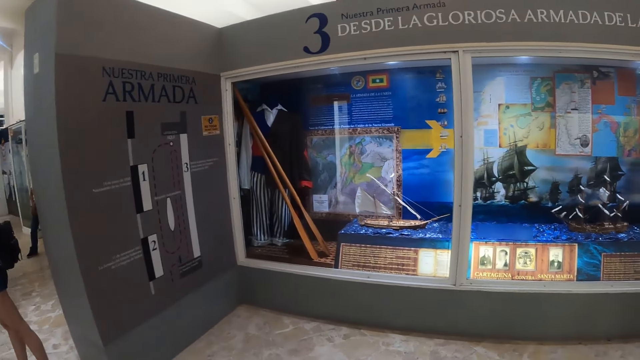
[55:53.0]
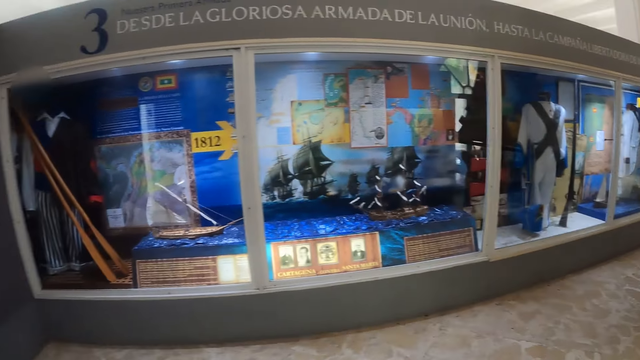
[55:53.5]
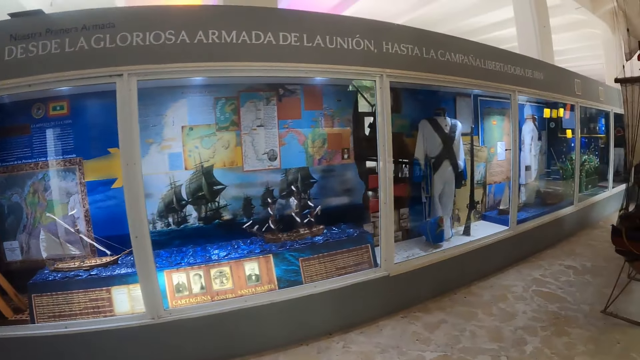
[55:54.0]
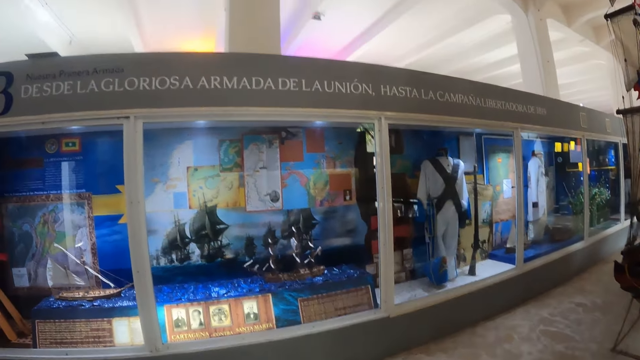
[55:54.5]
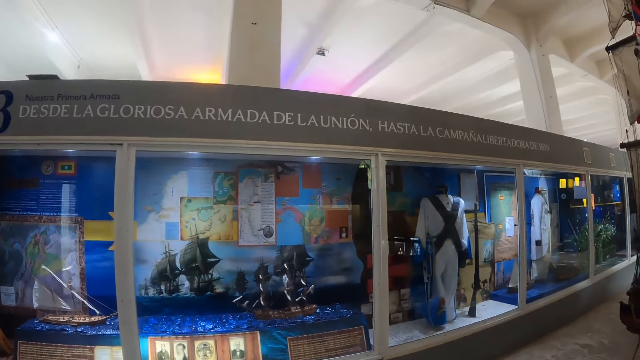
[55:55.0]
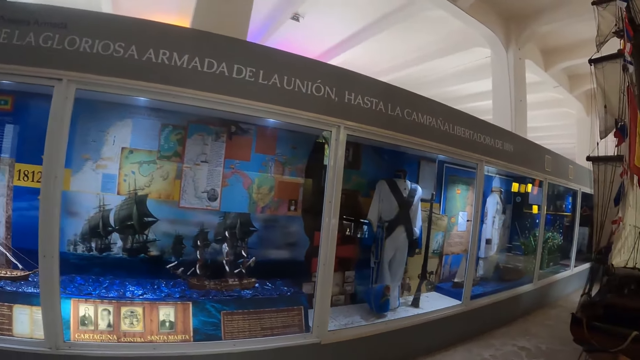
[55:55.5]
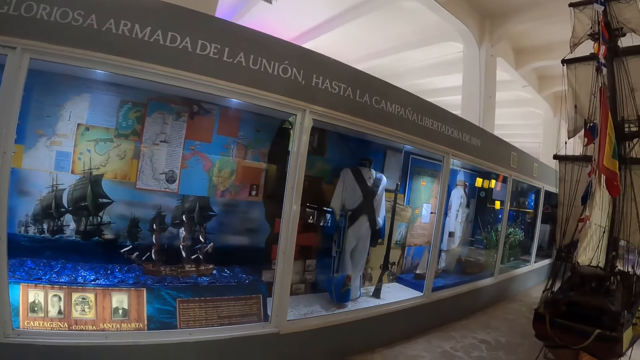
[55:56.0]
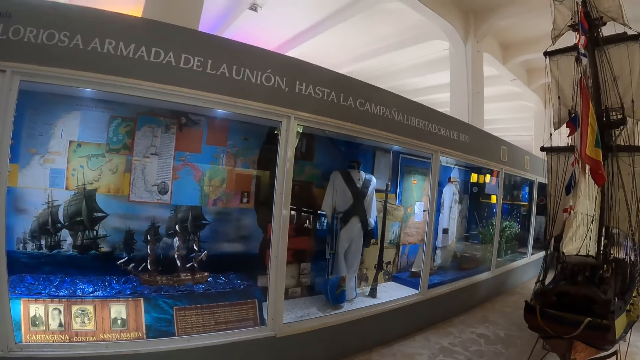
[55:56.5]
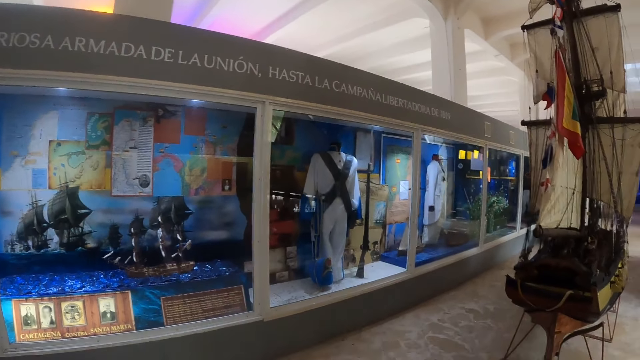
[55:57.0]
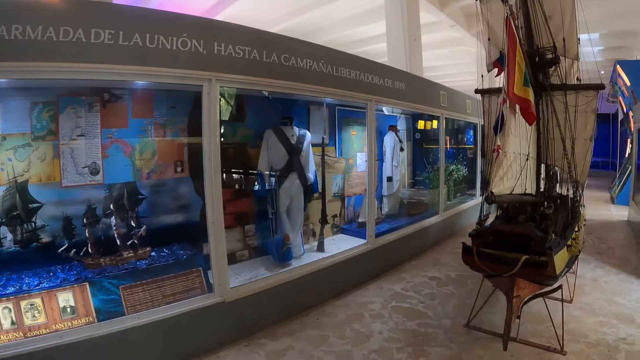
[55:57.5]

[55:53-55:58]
The camera wearer looks around the mall.

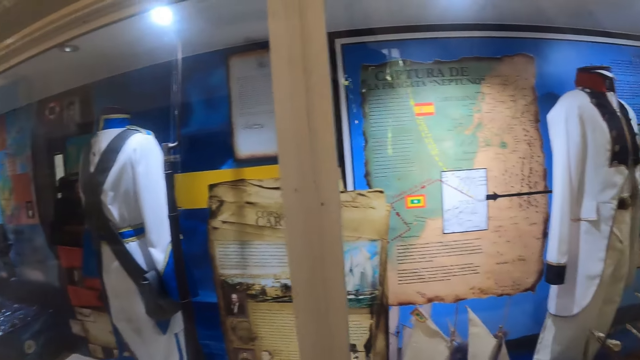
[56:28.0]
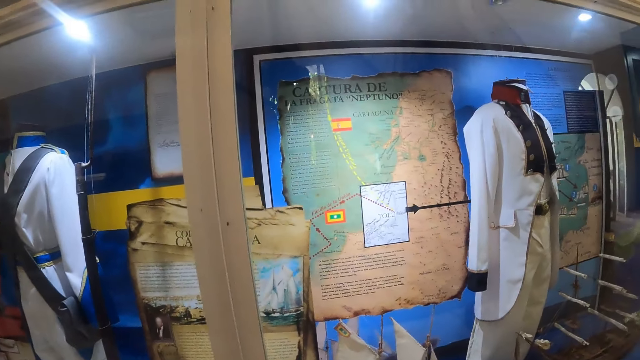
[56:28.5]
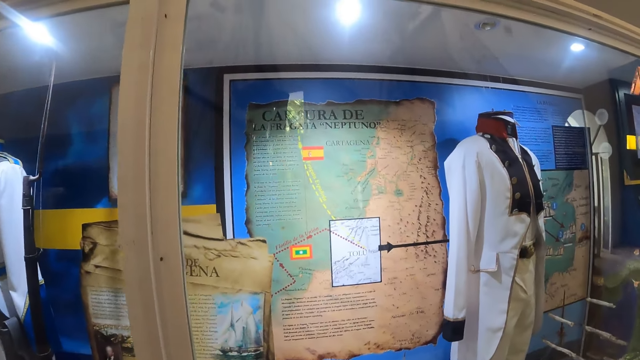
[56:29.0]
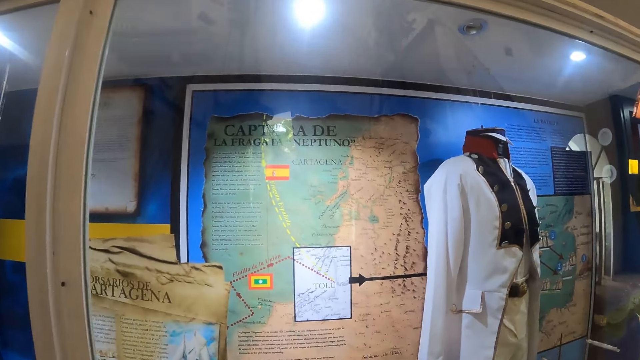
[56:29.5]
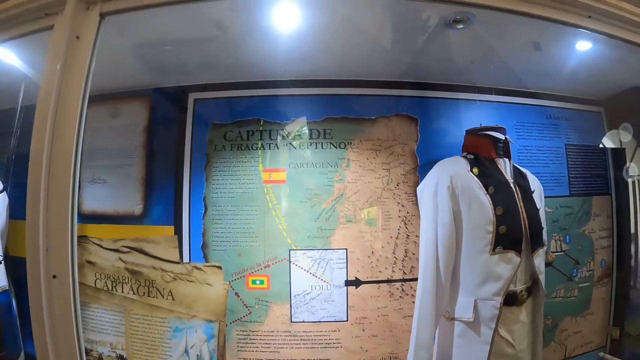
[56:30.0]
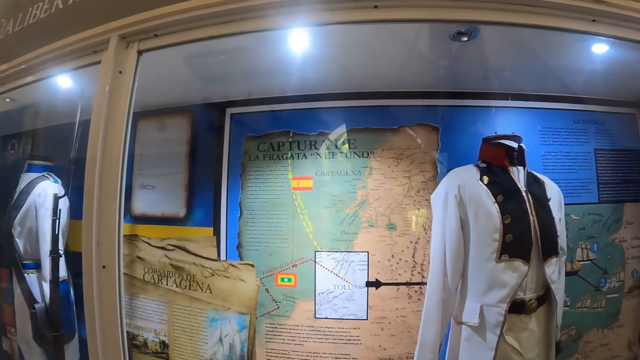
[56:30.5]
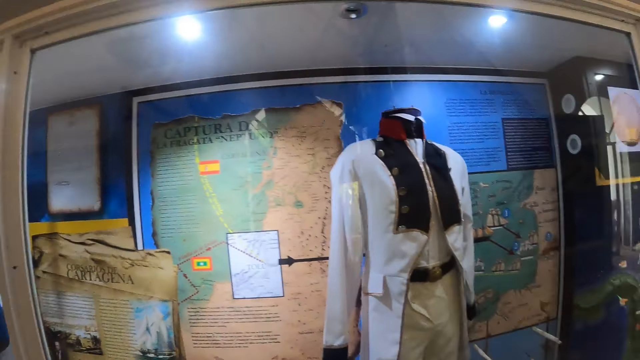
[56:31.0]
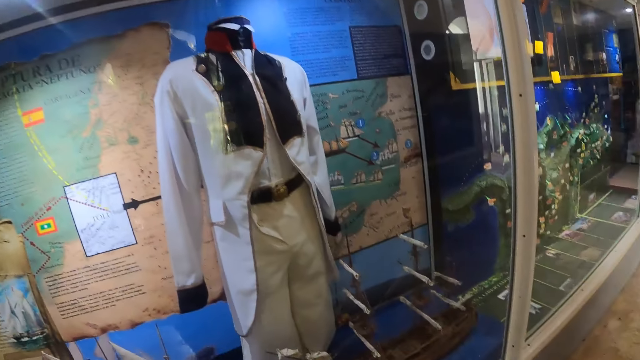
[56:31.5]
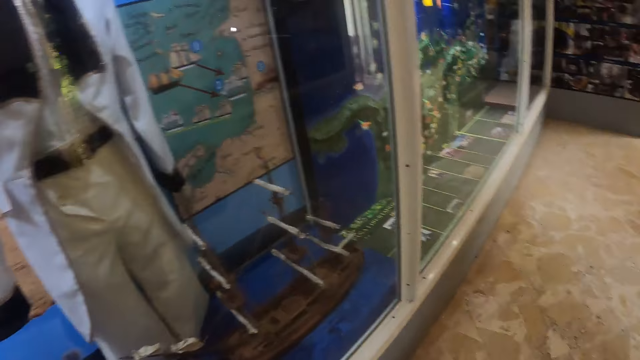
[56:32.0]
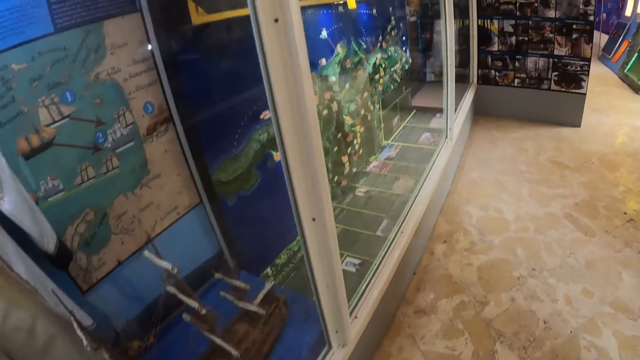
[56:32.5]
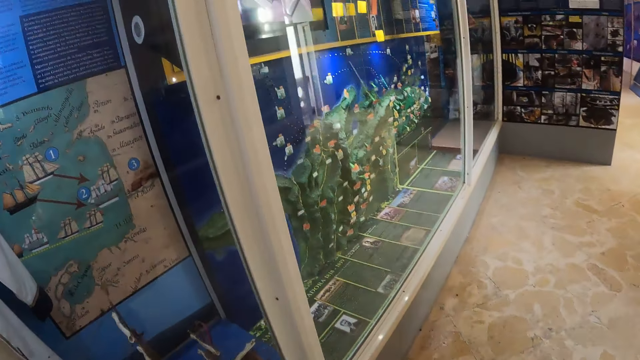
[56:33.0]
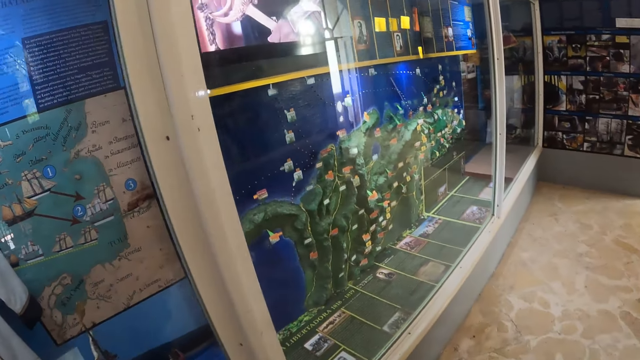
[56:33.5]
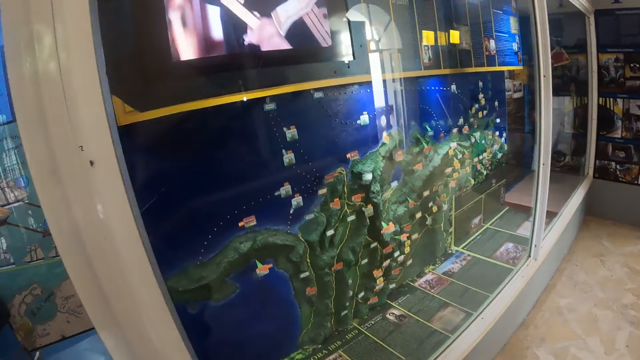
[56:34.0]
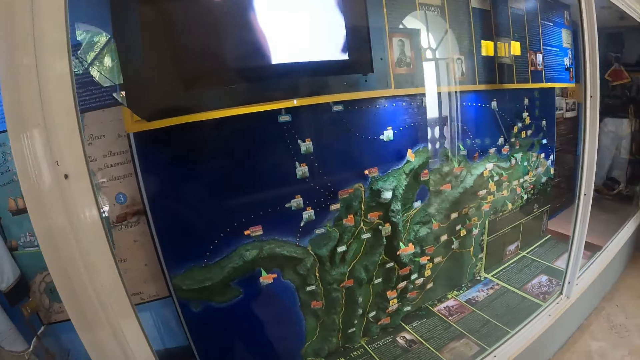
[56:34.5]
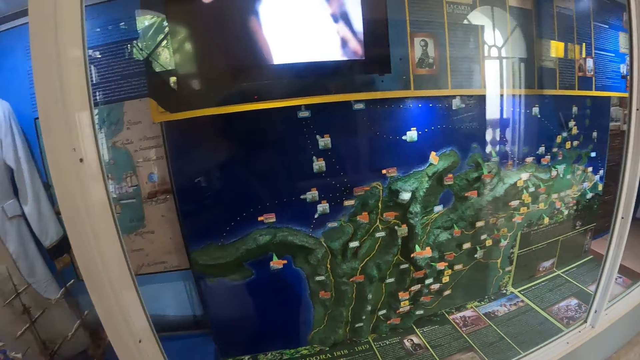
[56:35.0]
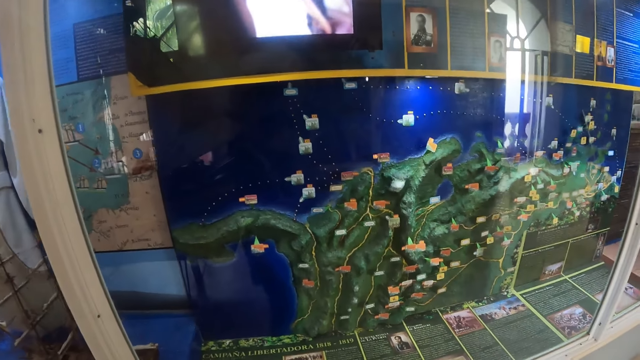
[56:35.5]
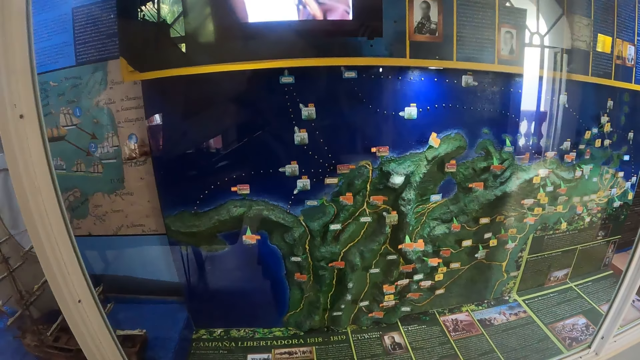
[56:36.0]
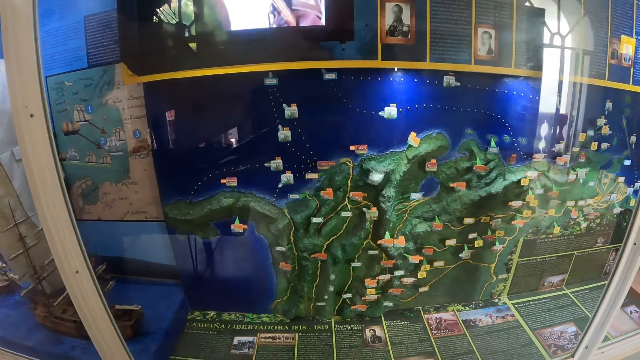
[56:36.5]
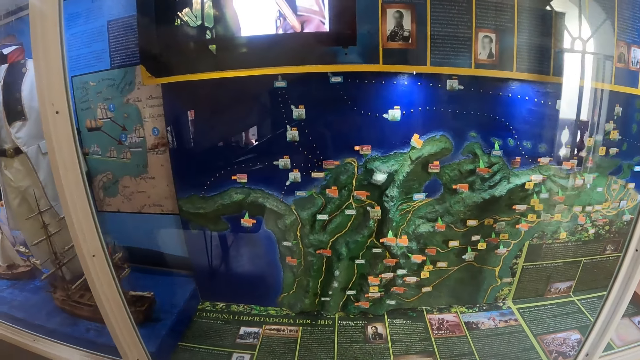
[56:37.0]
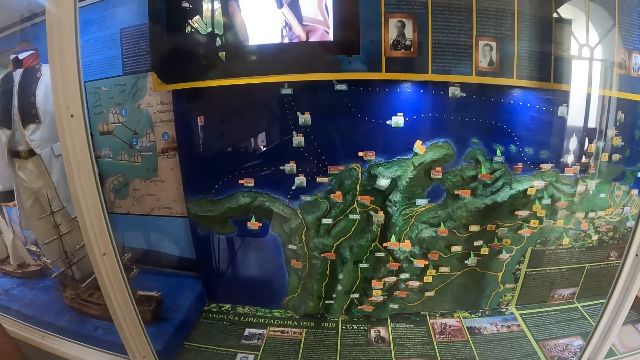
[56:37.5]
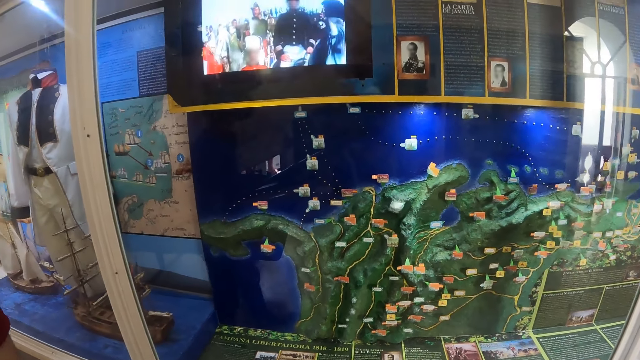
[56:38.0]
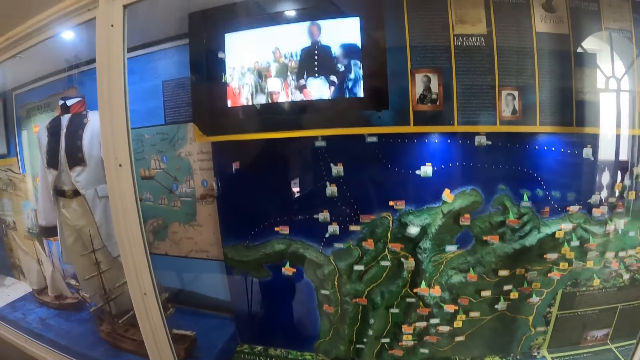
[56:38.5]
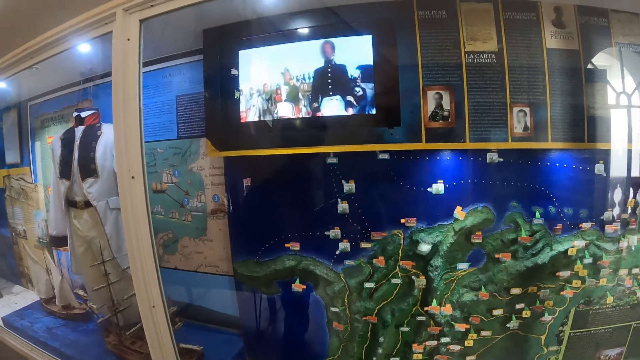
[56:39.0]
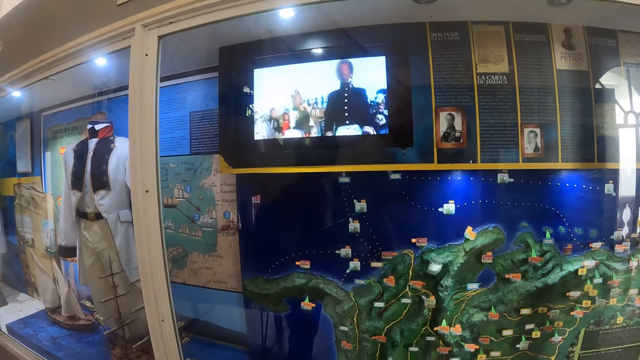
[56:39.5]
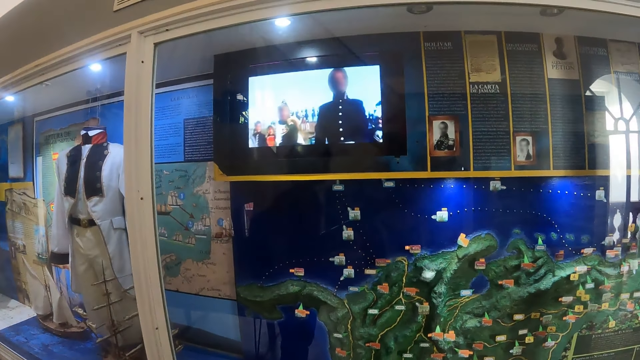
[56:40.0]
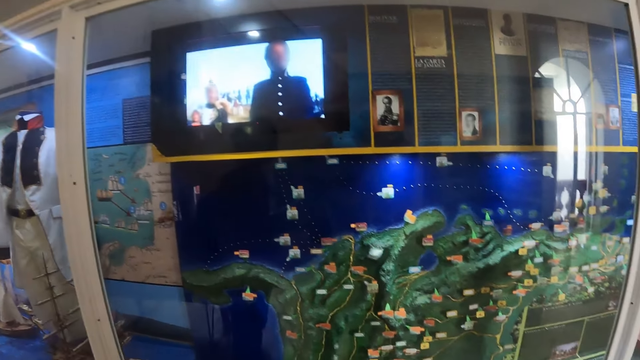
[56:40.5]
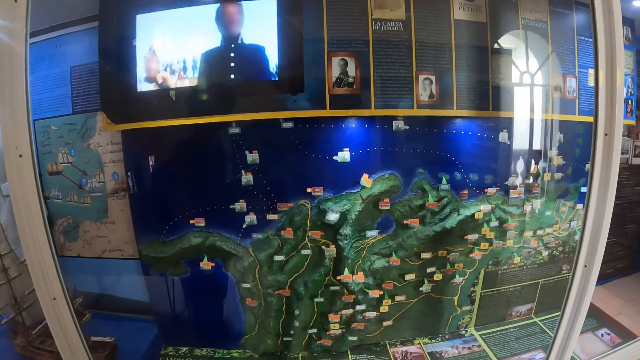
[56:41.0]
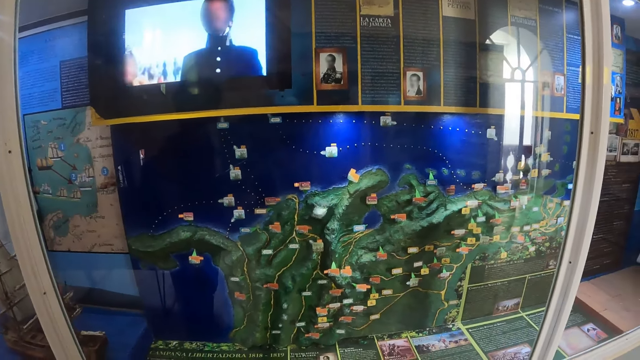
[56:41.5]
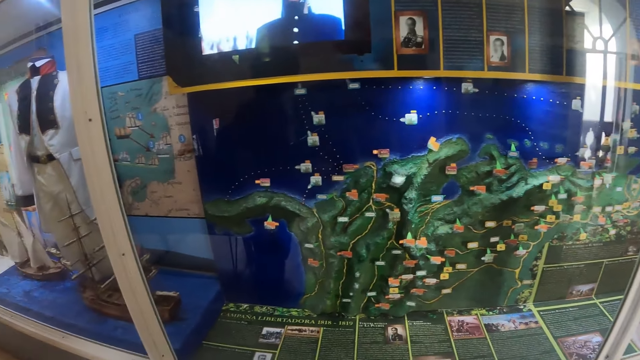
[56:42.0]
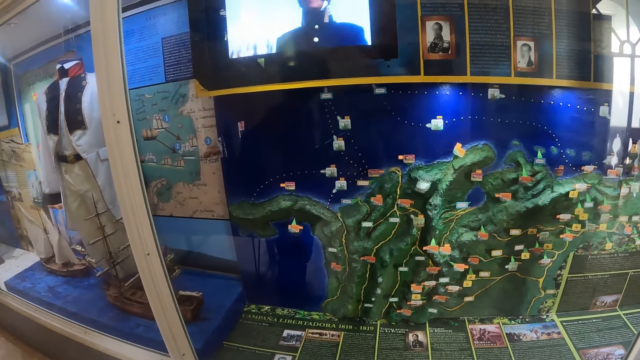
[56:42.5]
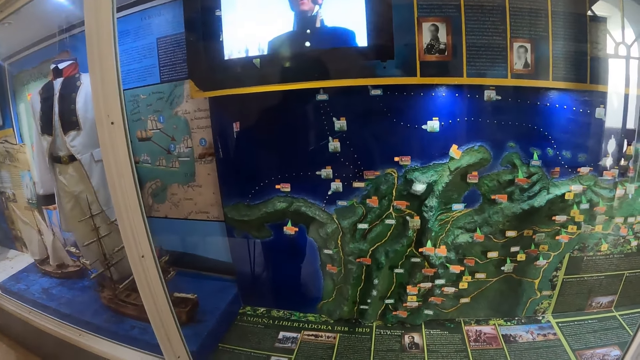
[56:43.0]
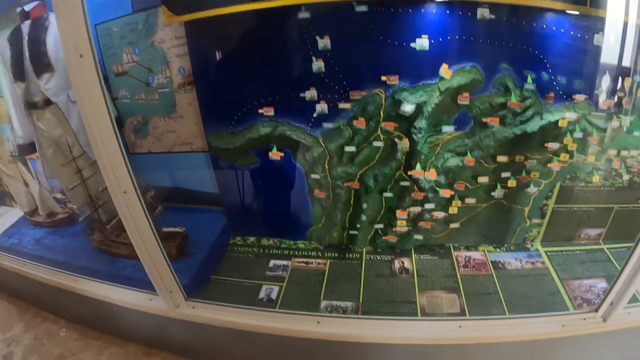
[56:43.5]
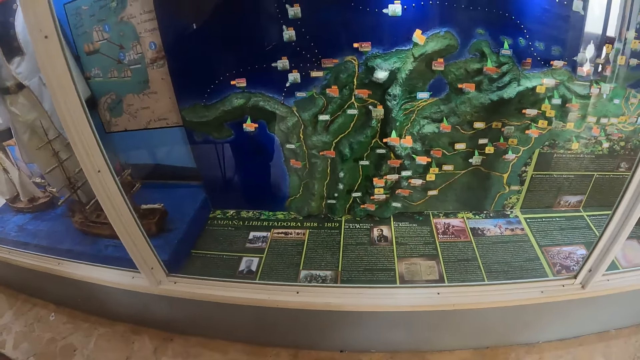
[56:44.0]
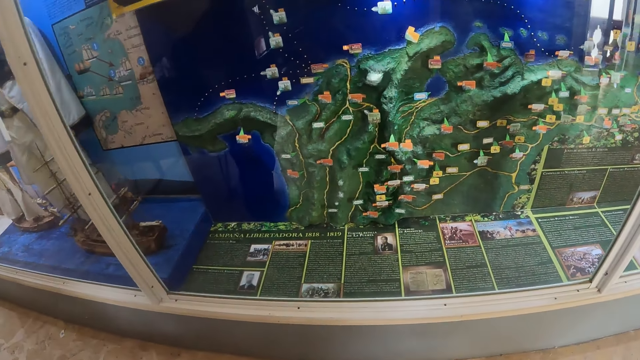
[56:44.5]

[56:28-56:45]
The camera wearer walks inside a mall. They look at a picture.
